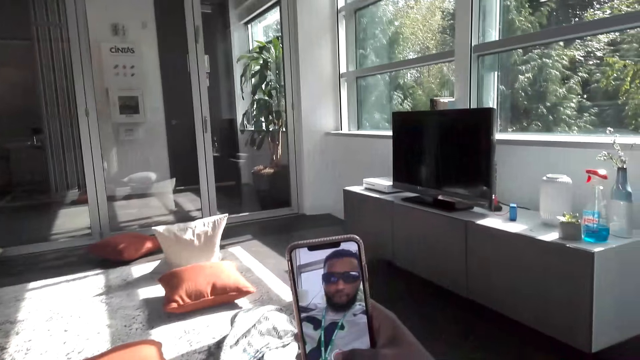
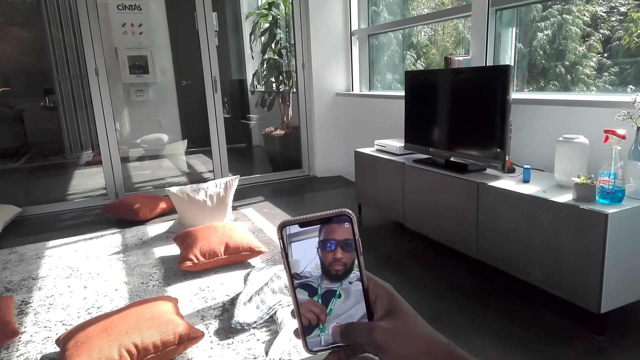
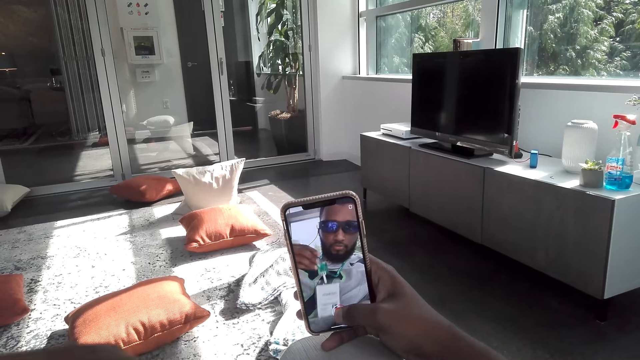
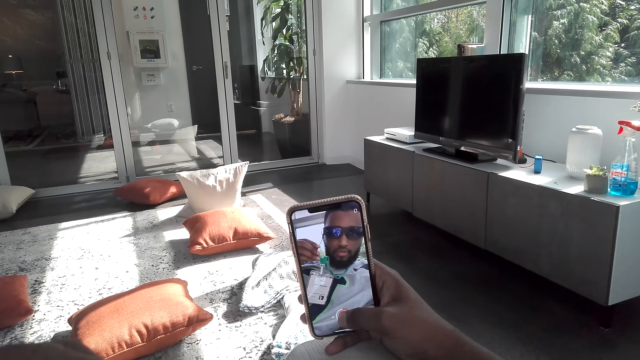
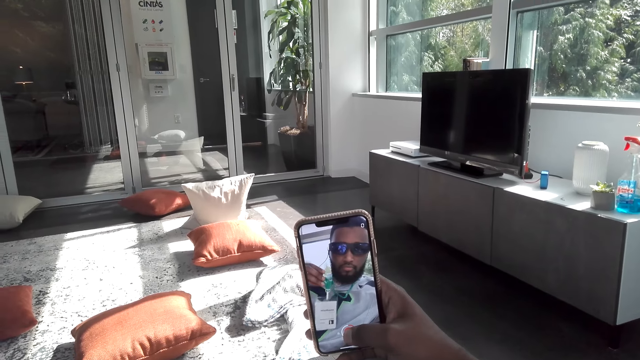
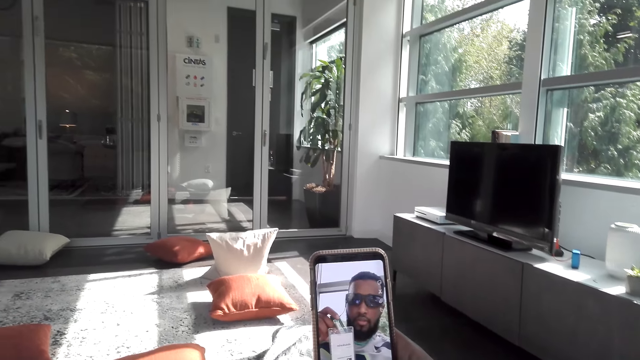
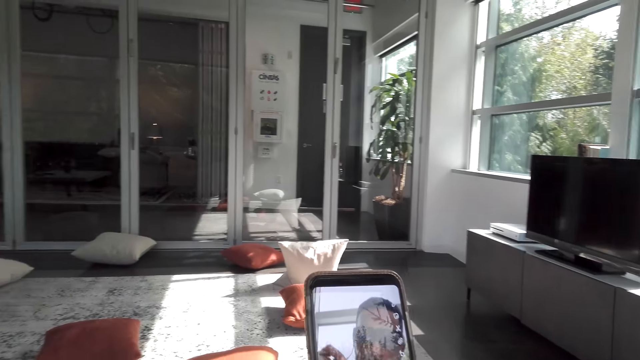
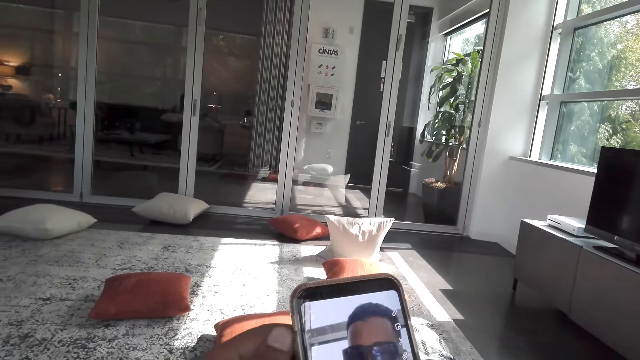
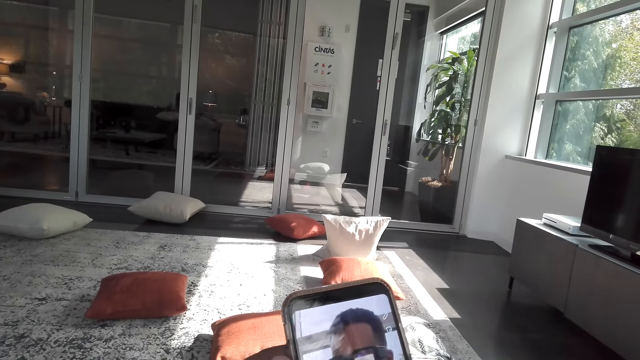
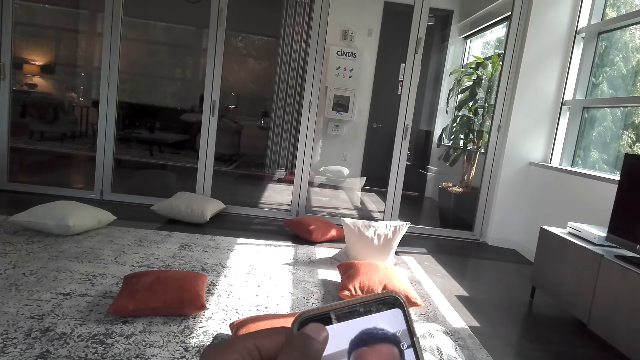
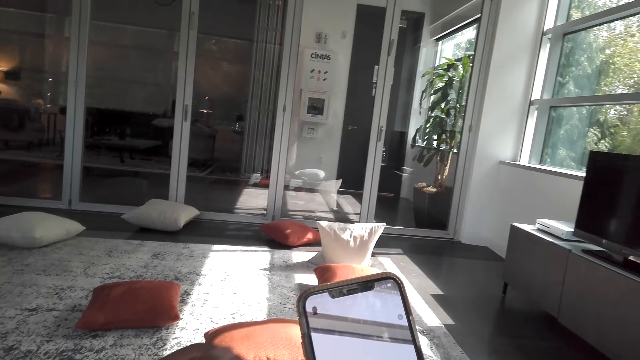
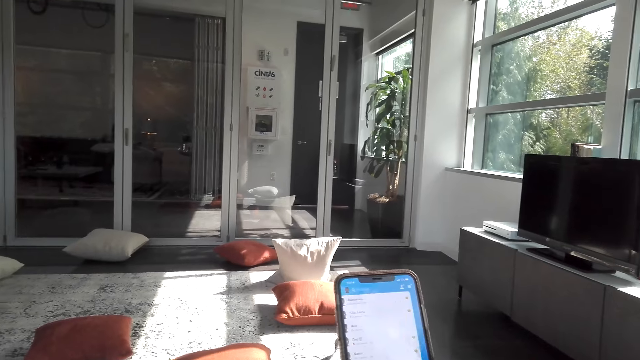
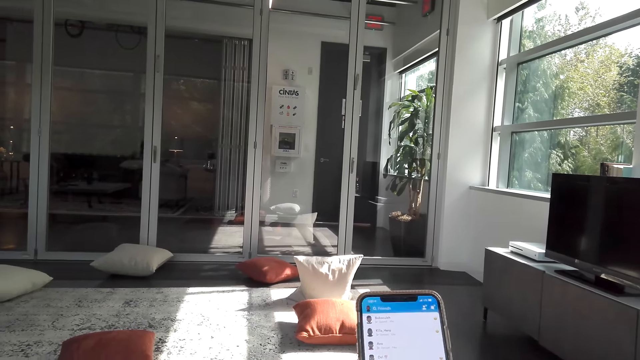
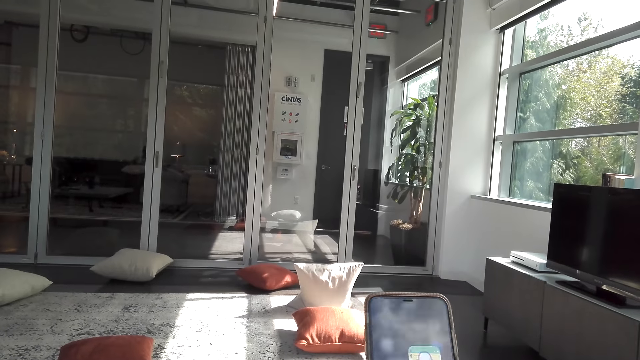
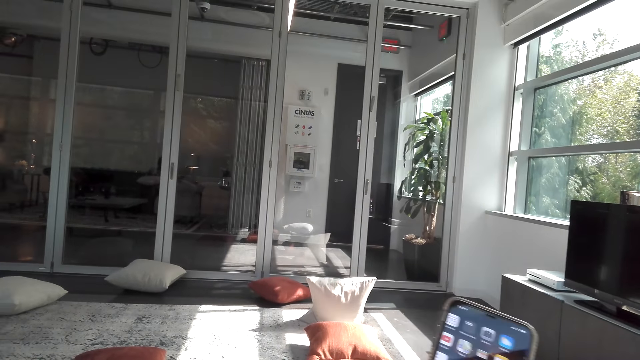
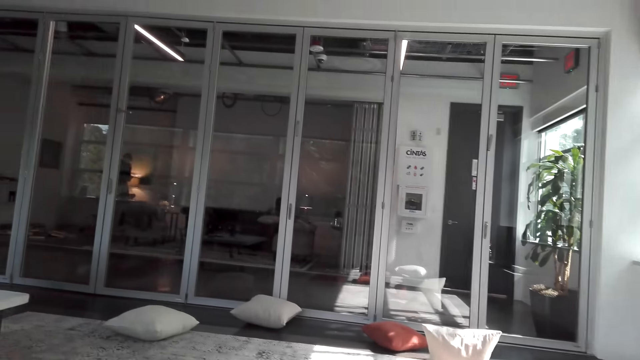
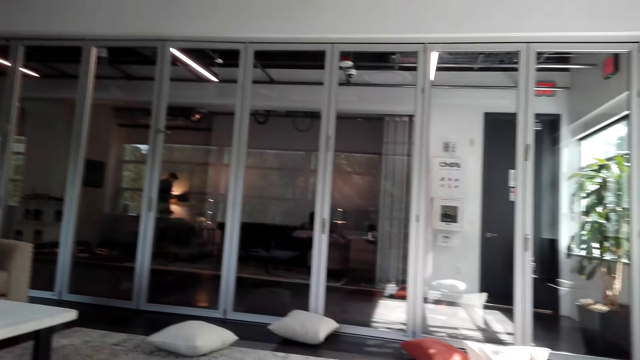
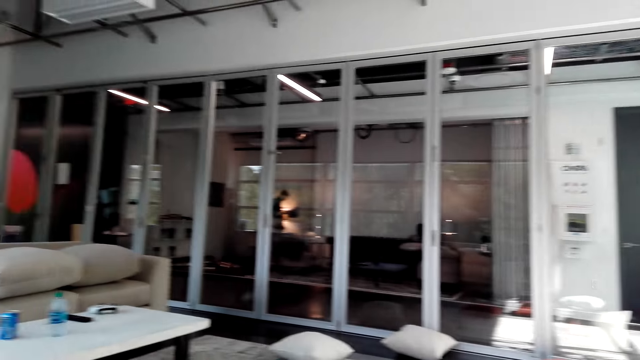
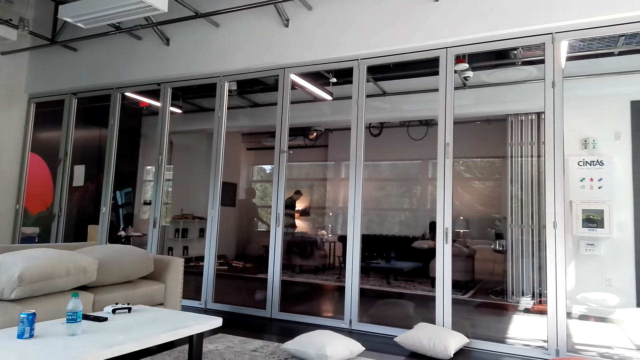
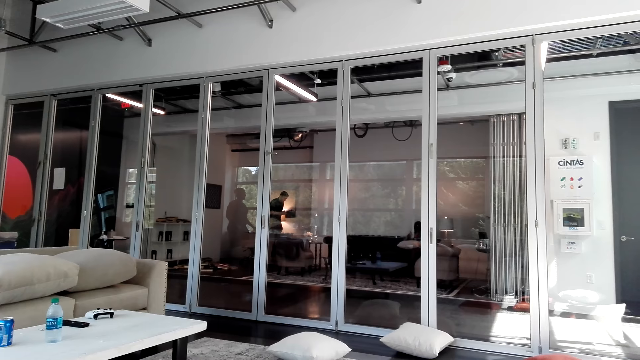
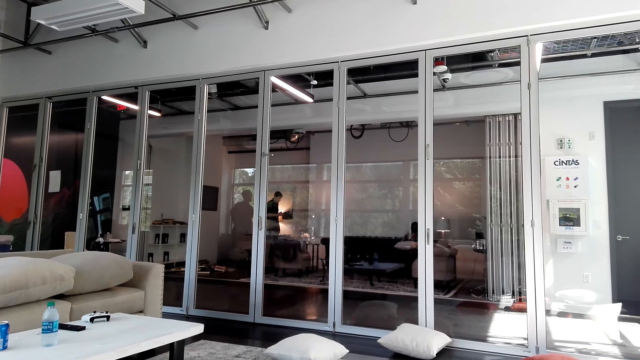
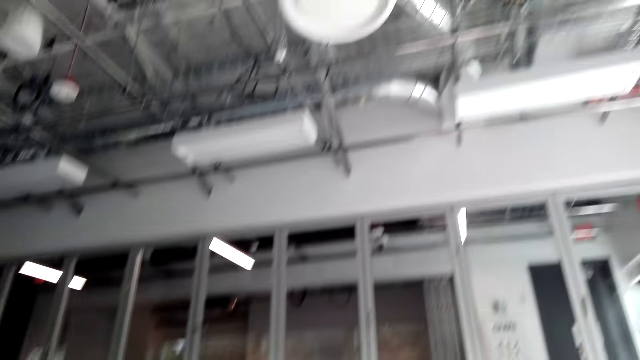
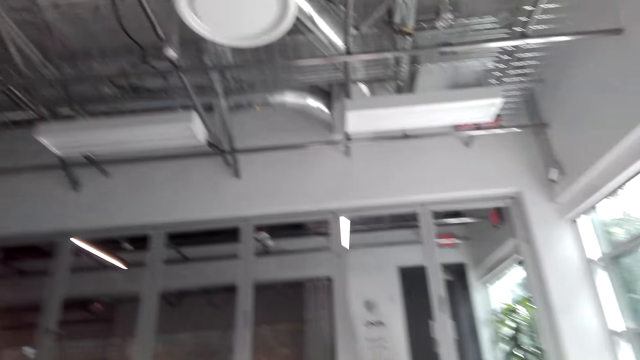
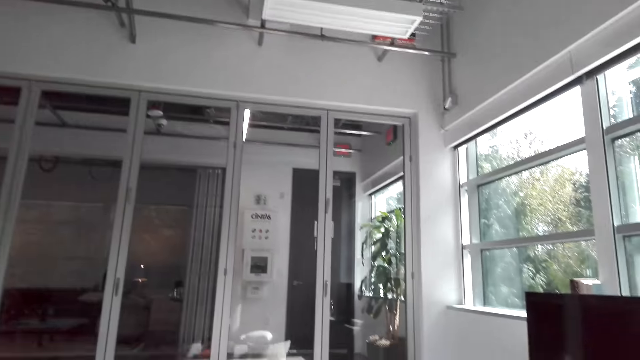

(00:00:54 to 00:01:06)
The camera wearer displays a tag on the phone. He raises the tag. He uses his phone. He looks around in the house.

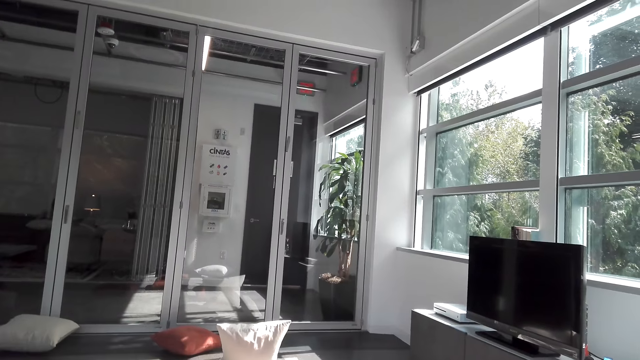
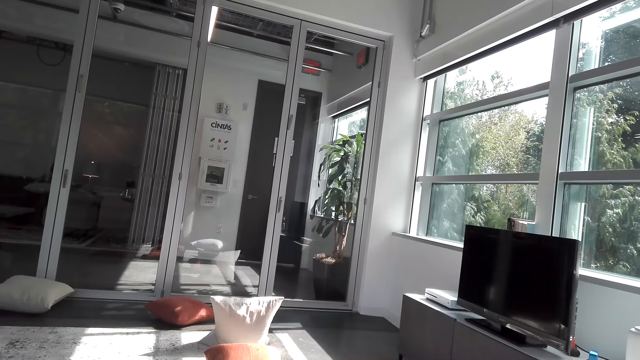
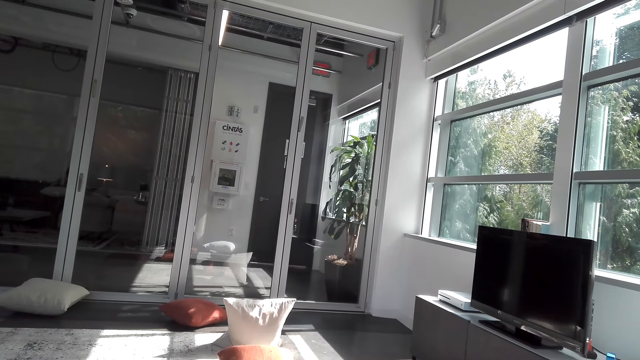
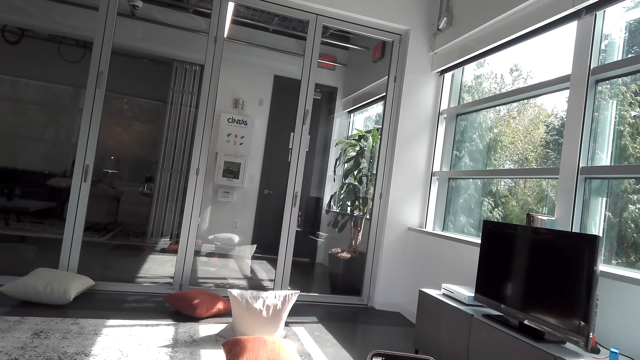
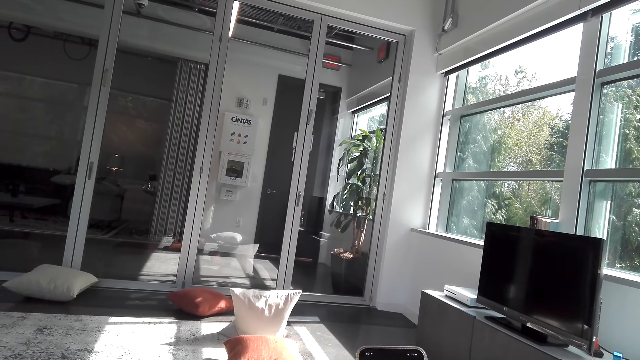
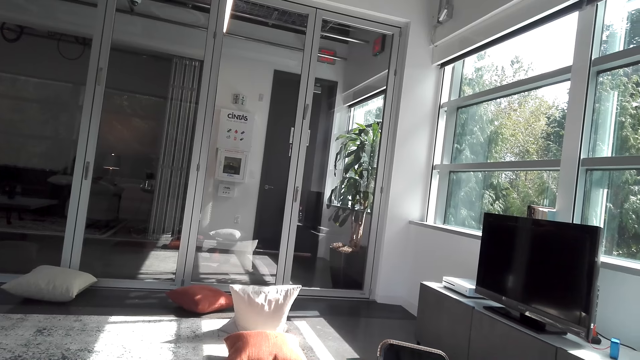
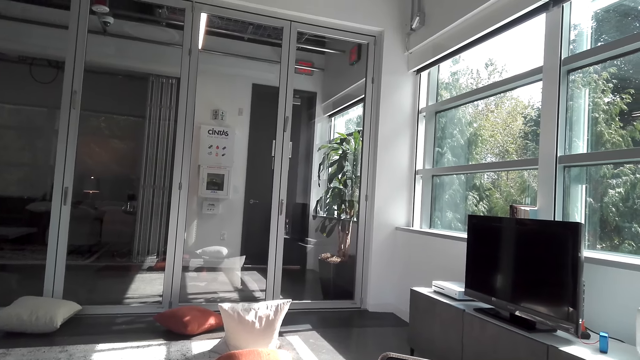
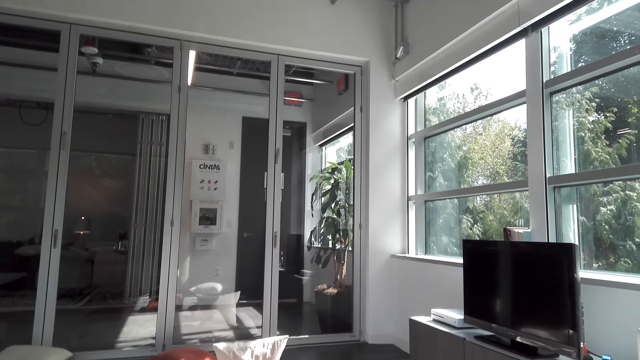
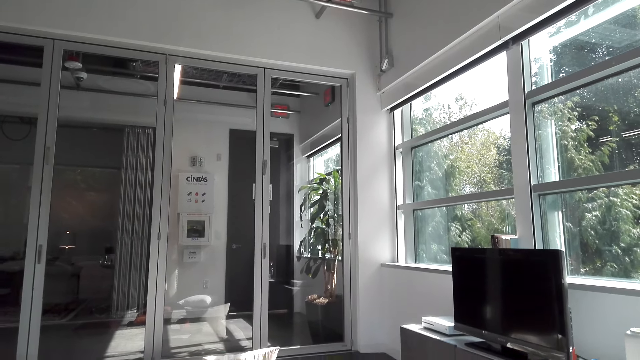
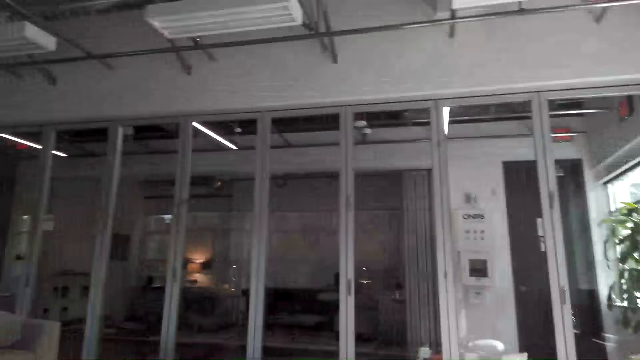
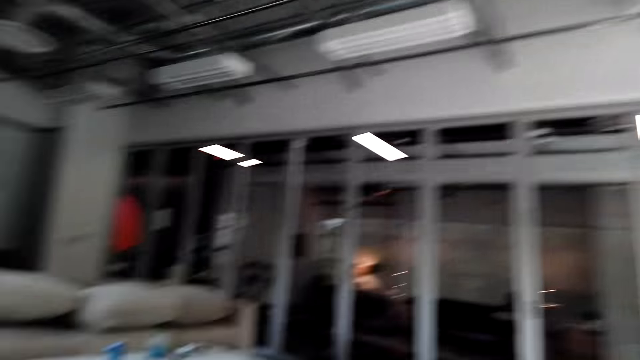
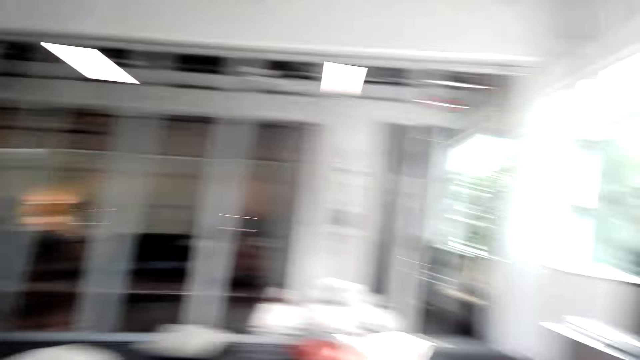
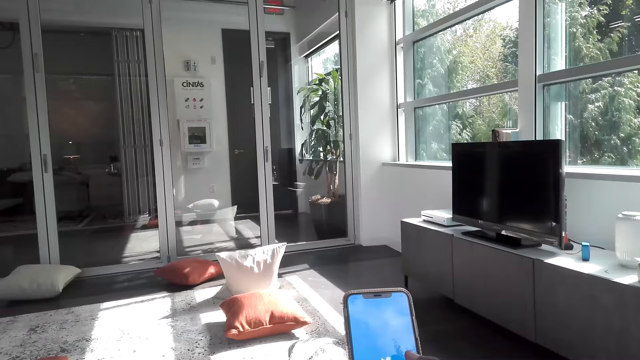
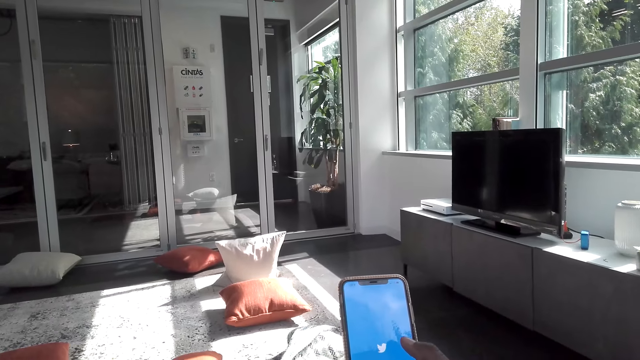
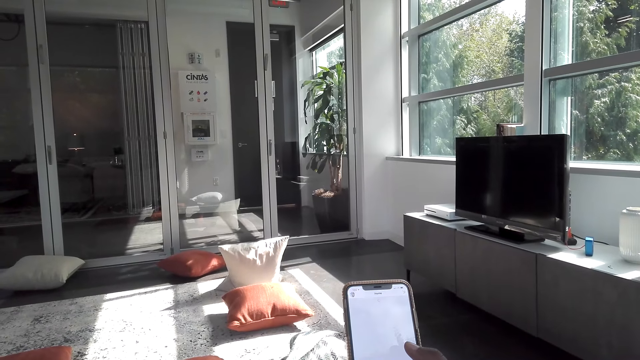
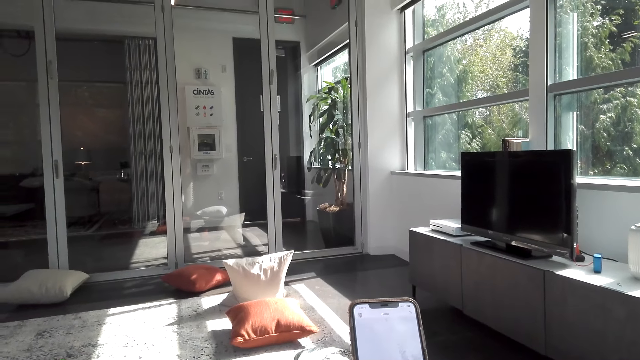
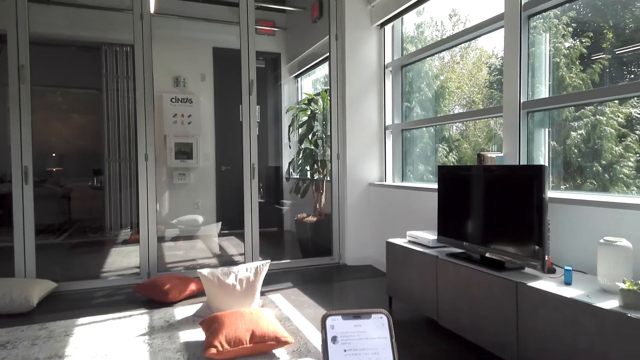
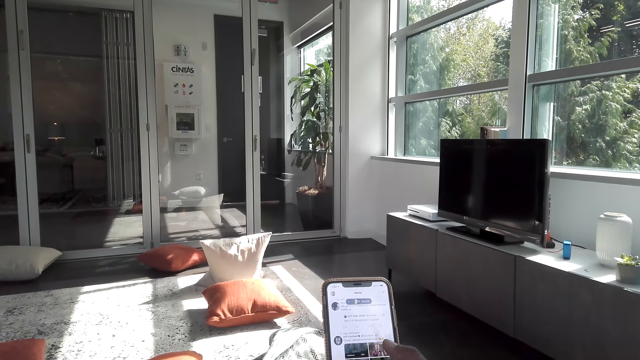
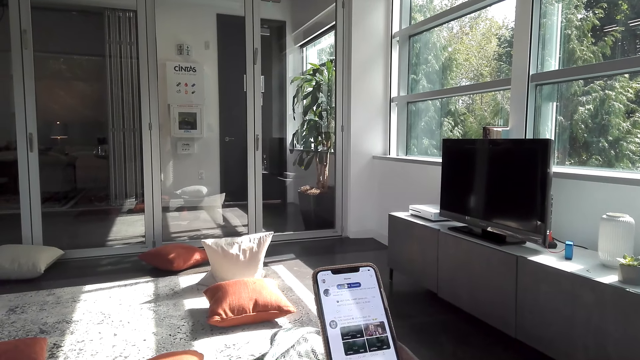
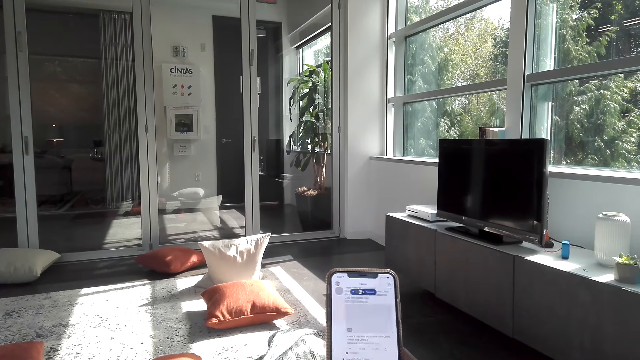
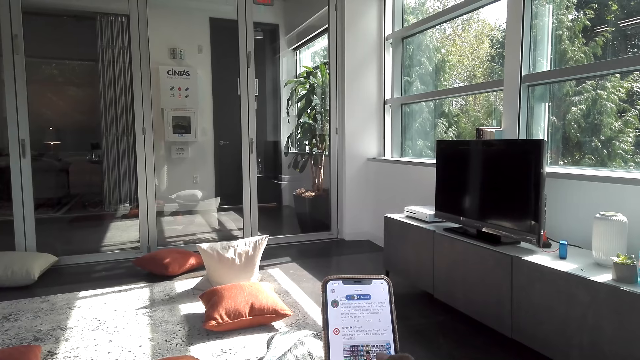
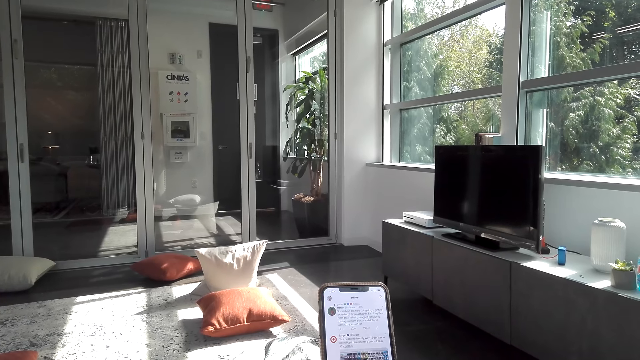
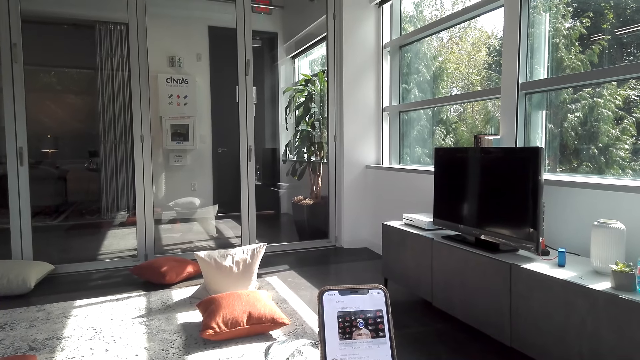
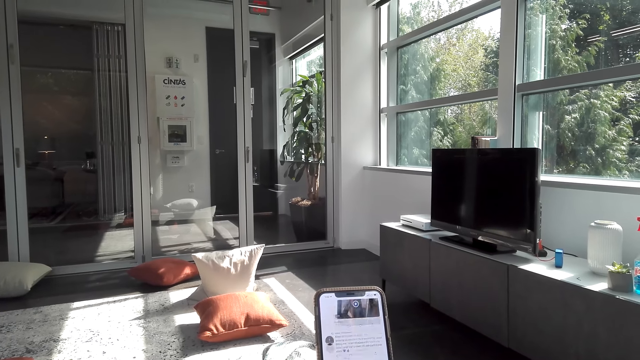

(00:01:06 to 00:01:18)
The camera wearer uses his phone. He looks around in the house. He uses his phone.
